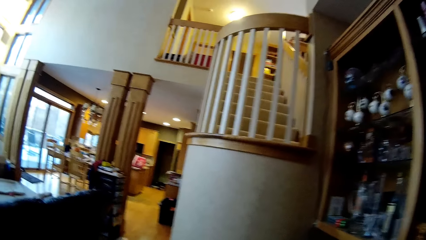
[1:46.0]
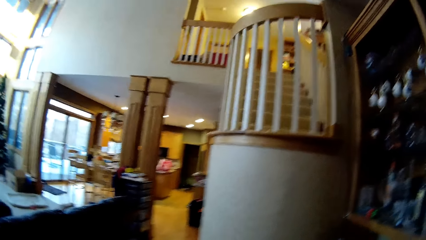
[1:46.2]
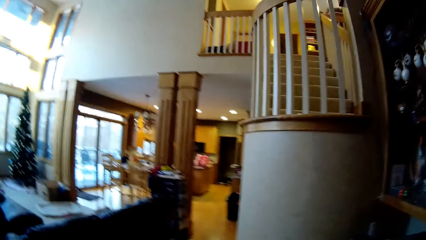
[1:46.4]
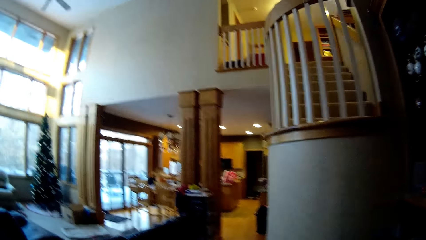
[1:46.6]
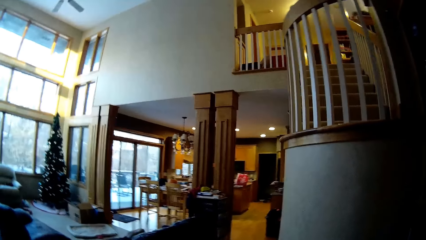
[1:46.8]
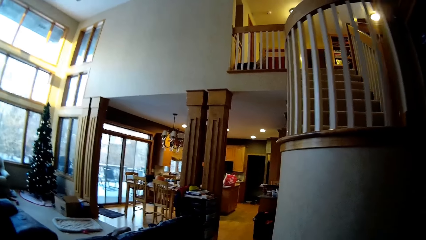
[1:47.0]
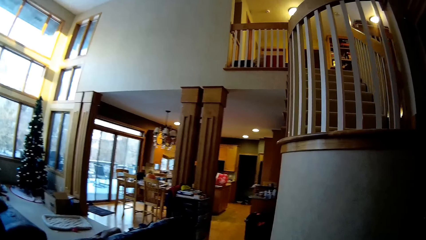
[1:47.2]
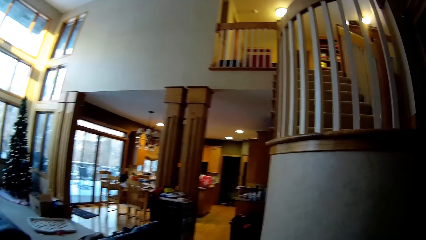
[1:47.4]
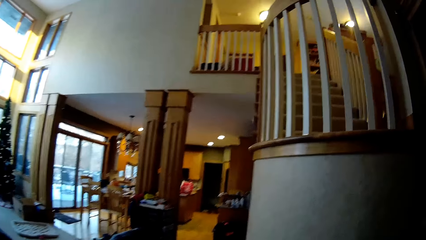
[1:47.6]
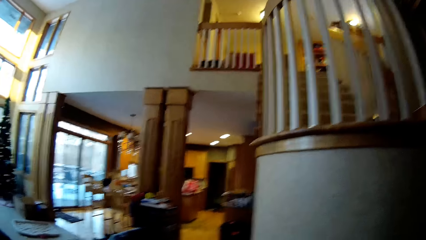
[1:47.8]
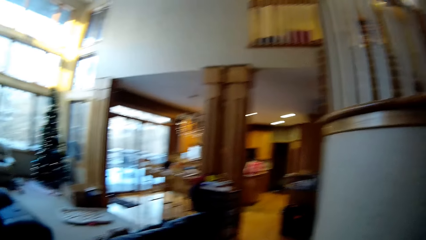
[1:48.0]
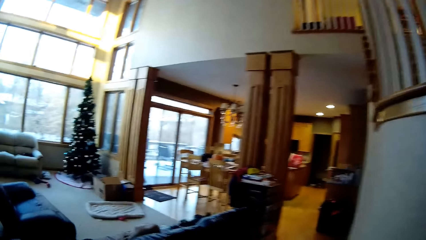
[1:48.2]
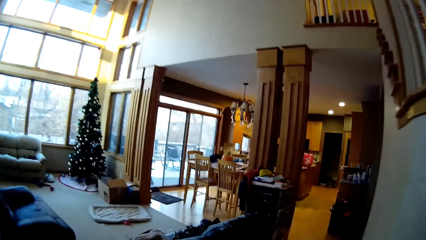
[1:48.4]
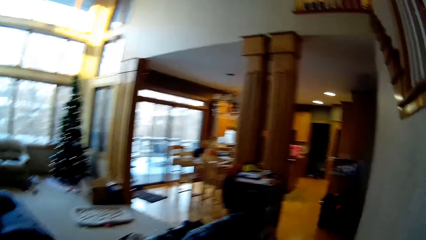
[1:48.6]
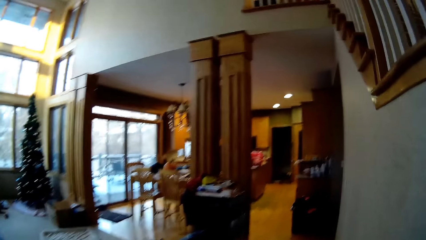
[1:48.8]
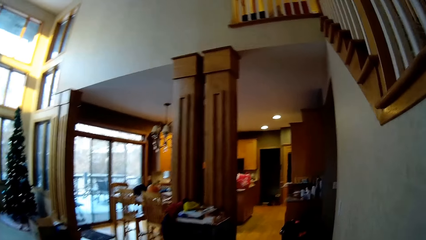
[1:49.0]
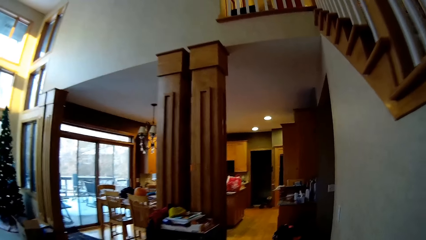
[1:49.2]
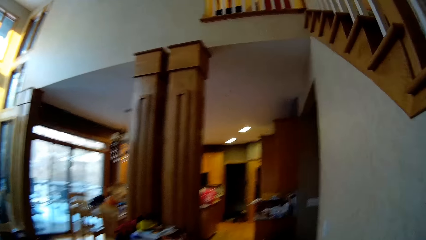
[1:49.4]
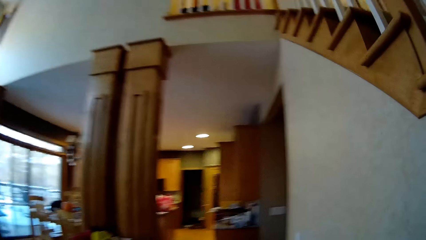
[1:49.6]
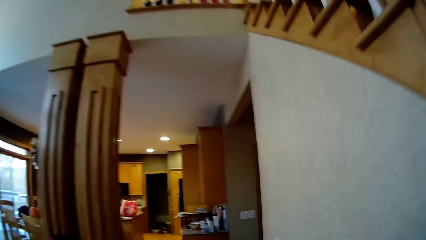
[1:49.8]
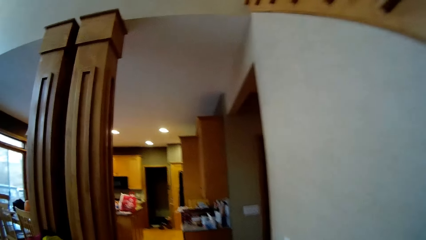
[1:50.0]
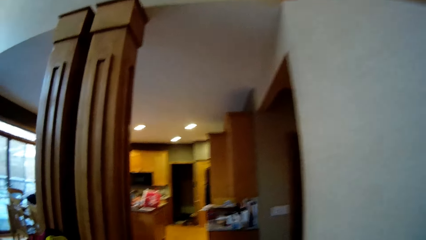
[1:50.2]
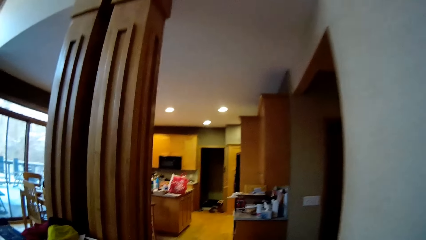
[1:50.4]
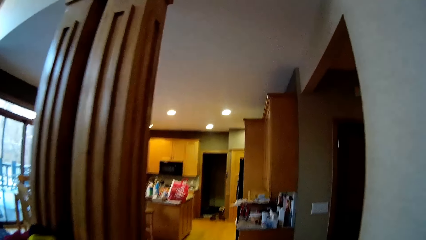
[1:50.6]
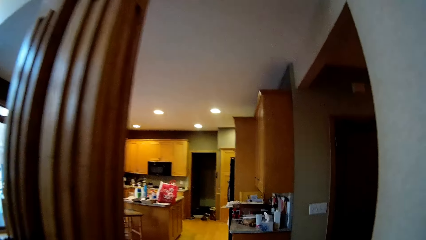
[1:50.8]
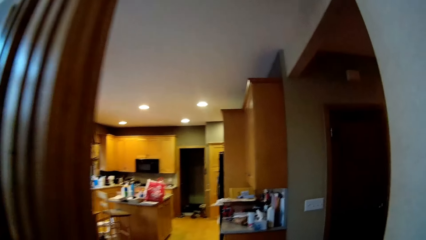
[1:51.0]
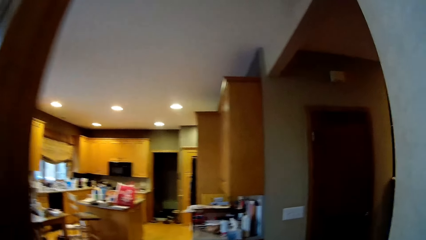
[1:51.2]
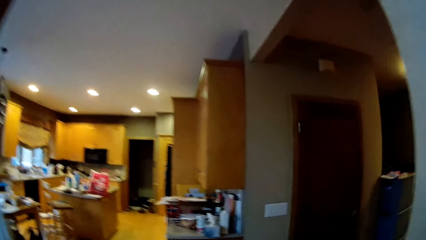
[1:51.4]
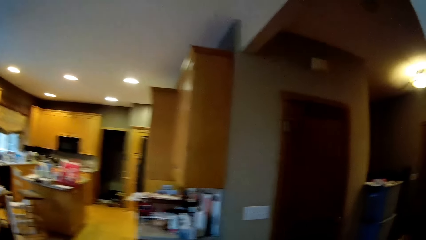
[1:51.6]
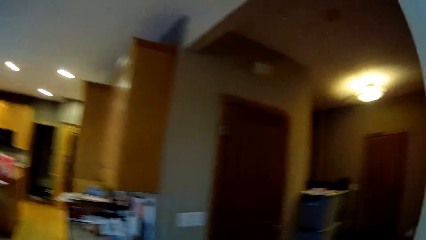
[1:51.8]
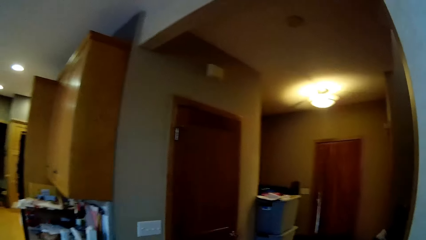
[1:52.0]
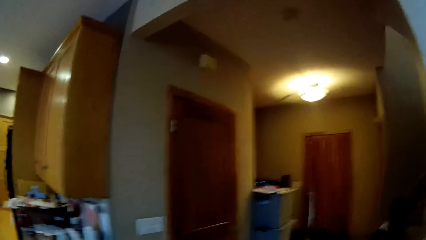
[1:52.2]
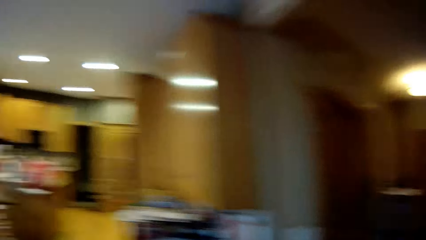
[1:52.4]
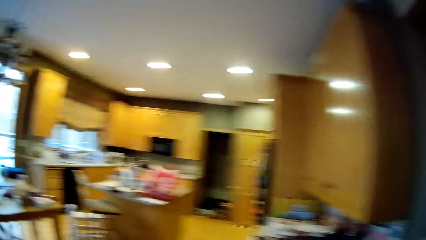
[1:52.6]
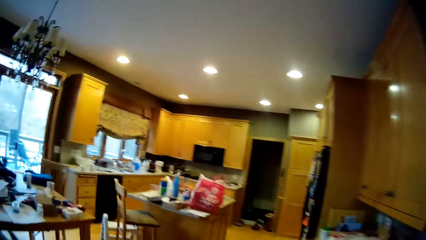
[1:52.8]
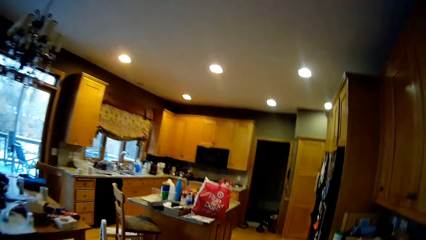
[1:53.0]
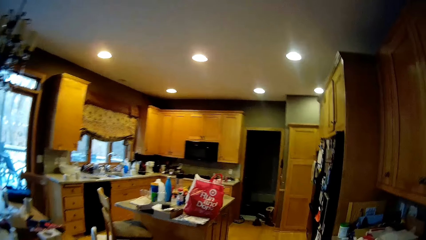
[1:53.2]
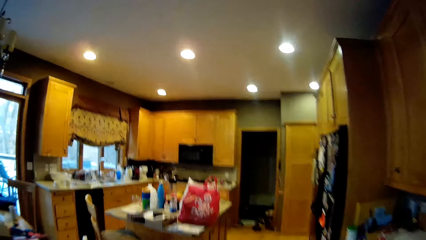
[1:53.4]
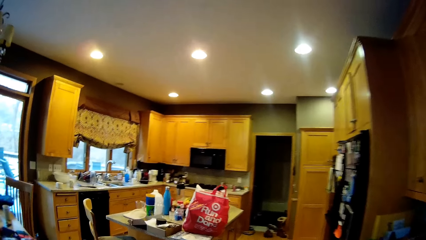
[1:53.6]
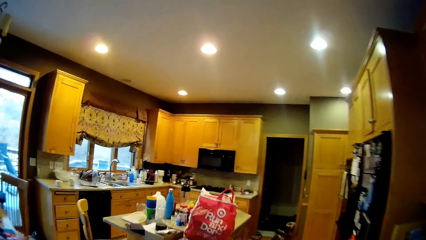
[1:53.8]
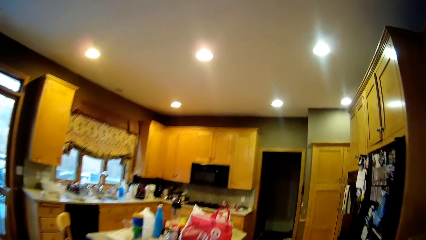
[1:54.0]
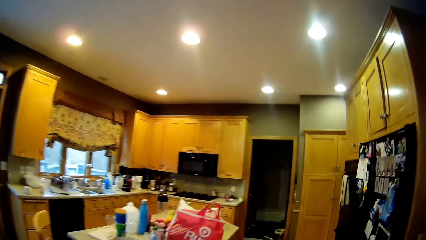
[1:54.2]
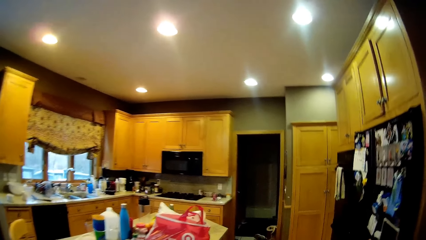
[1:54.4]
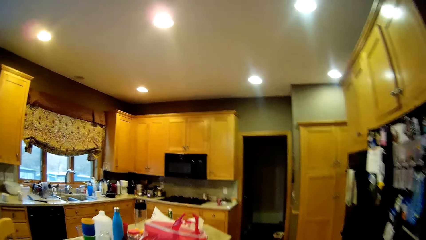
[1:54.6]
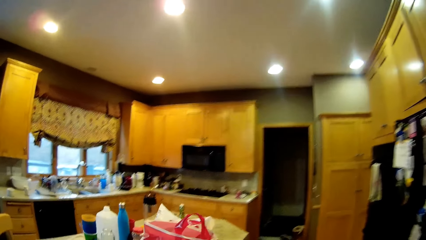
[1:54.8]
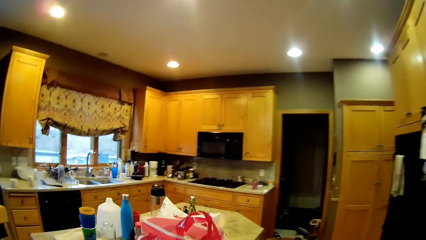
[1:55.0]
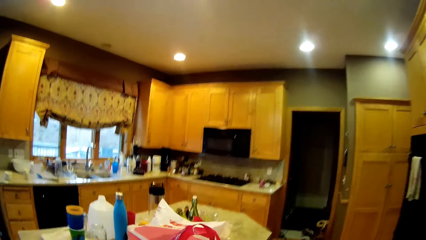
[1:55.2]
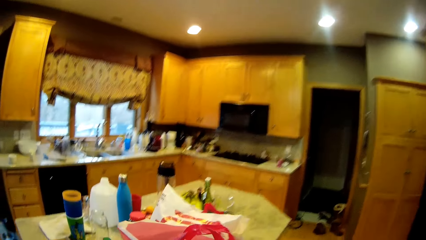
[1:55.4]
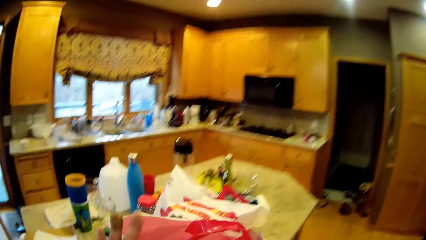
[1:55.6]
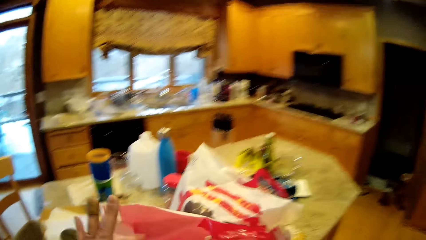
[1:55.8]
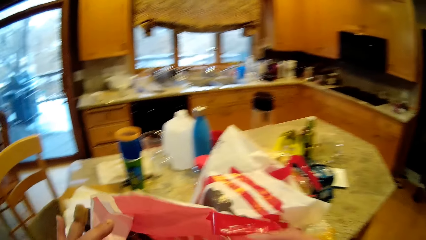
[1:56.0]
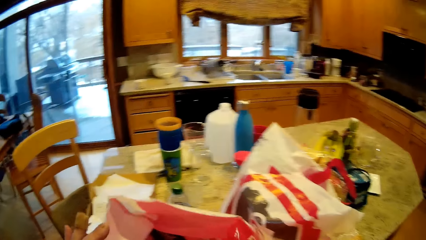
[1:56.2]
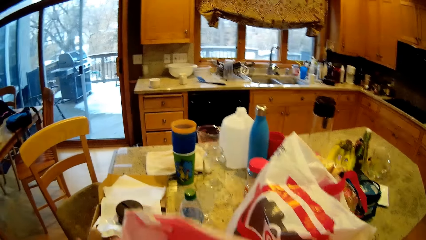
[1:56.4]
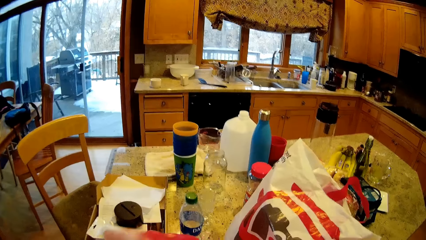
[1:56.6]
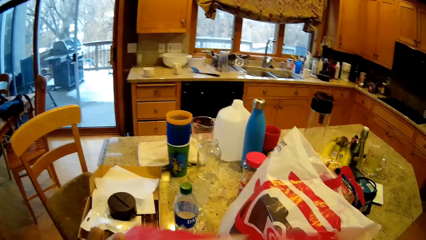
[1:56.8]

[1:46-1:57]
The camera wearer holds the shopping bag.
